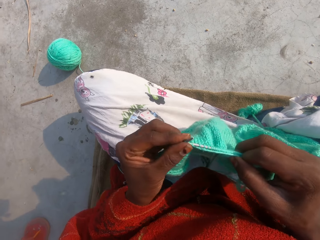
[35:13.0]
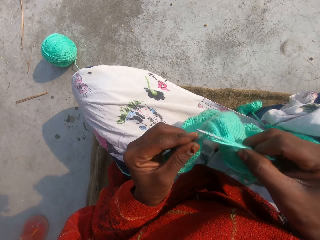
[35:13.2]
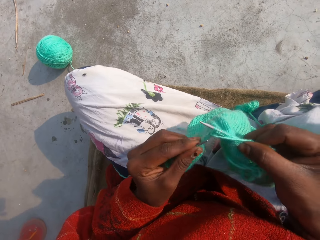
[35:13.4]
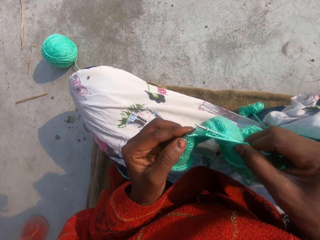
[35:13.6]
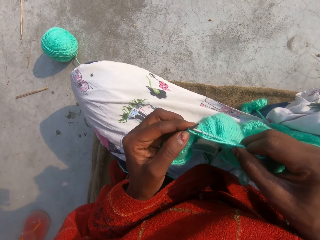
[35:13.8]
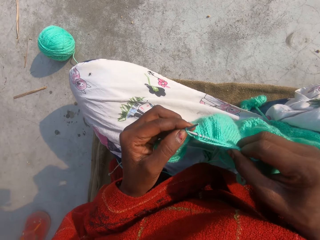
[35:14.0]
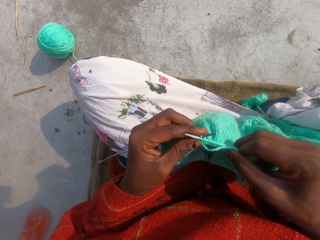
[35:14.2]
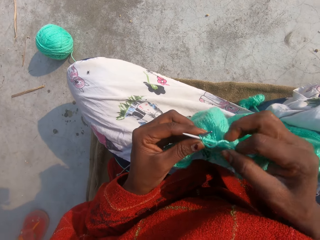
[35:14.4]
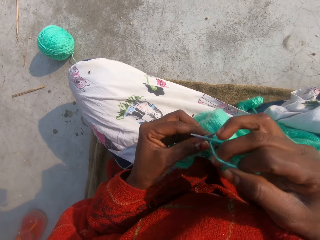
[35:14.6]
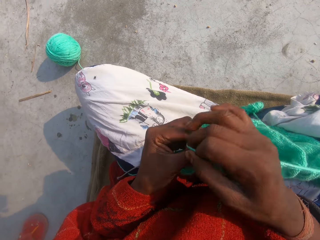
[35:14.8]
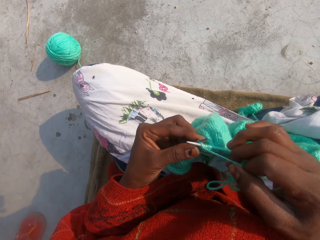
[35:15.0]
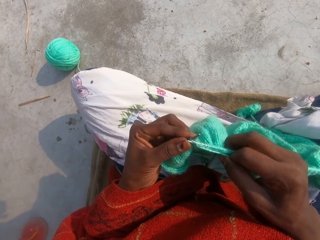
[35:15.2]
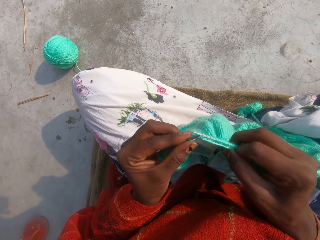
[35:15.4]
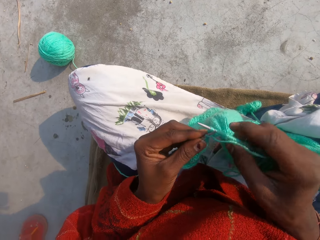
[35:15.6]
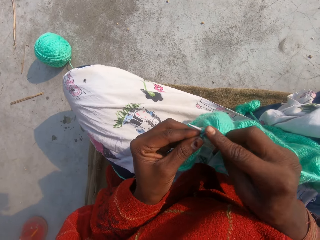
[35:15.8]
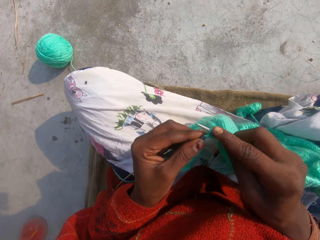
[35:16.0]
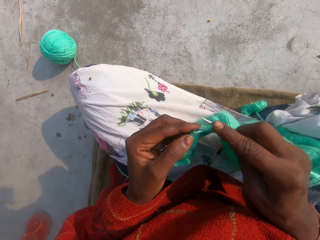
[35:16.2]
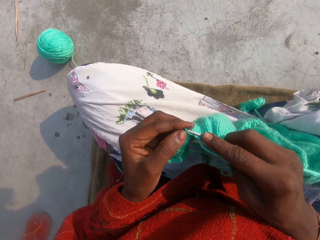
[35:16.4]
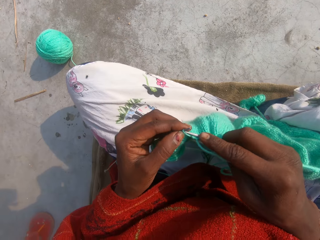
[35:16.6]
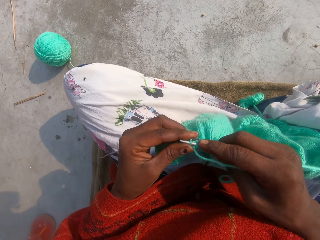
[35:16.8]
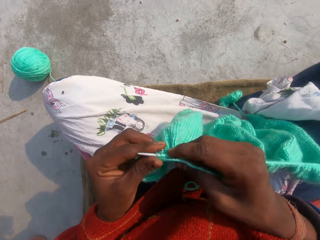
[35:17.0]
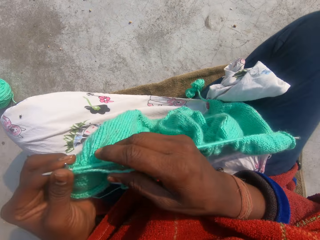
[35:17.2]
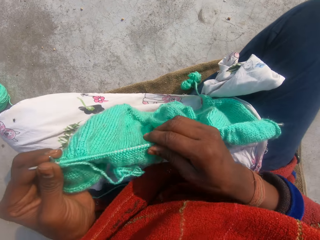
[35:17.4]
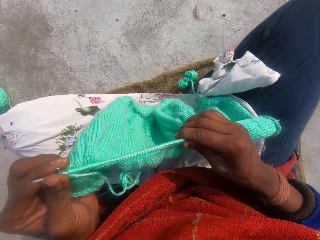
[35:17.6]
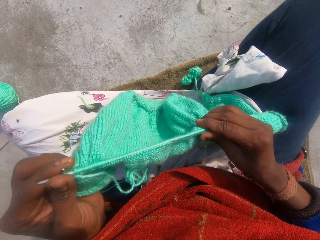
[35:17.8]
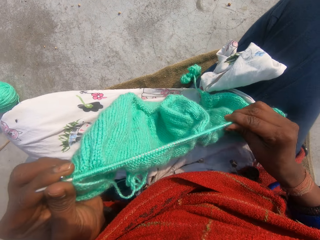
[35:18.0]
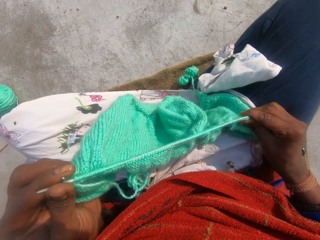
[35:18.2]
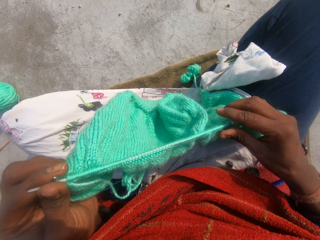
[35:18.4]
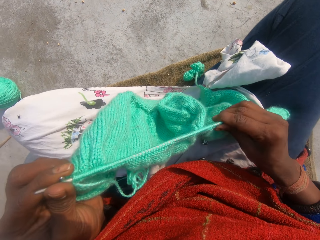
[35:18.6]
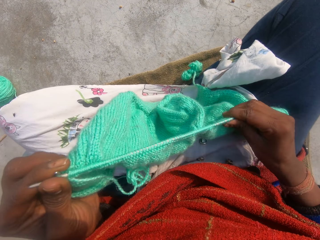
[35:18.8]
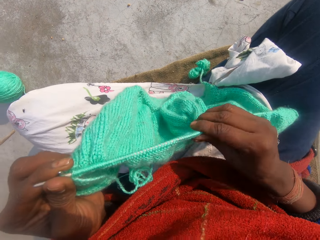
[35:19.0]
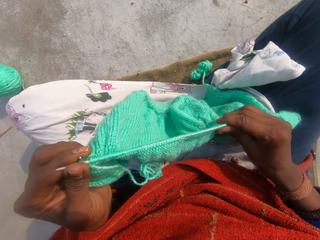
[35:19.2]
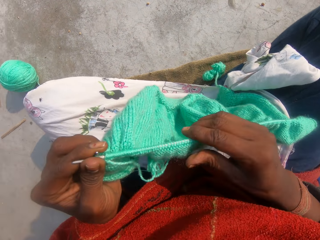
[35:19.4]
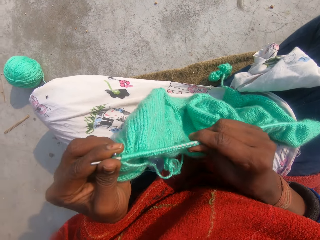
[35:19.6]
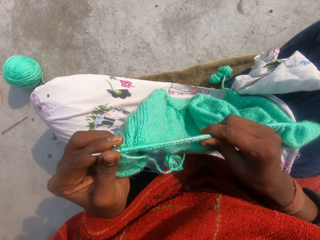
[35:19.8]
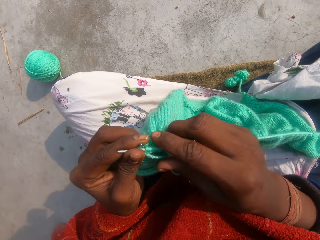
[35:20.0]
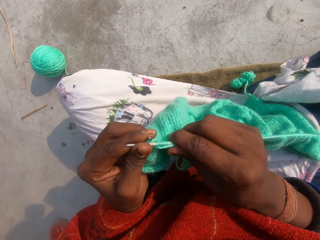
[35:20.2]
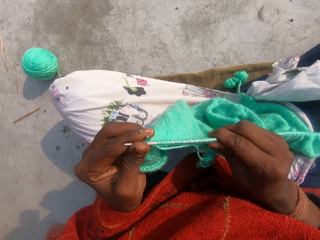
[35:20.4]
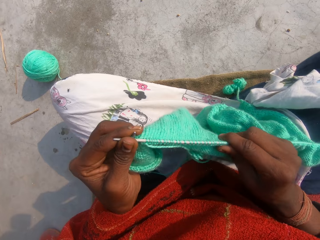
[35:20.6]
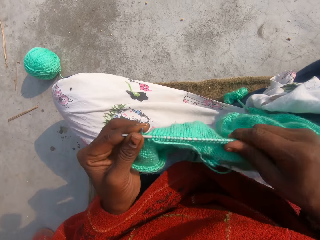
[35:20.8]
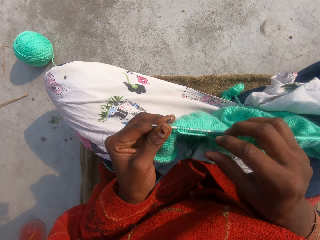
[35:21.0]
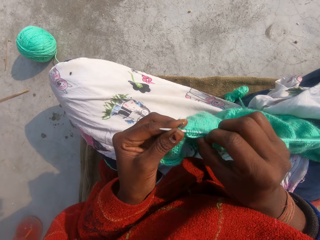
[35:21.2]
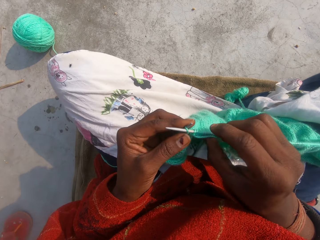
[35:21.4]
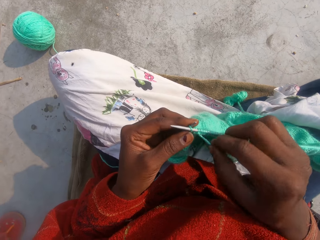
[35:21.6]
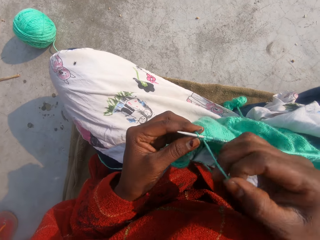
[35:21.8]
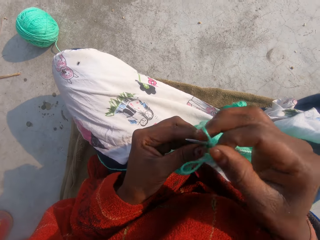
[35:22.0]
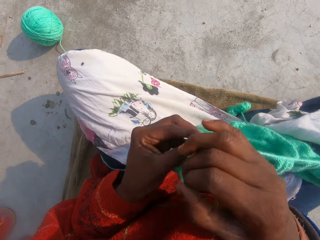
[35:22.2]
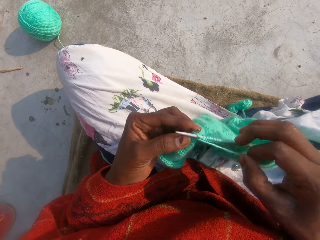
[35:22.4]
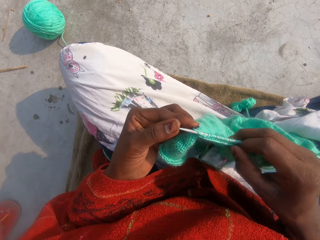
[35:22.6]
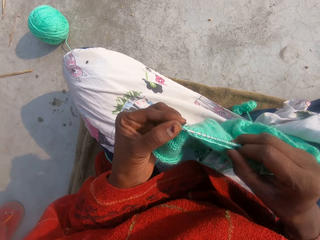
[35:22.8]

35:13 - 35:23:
The camera wearer adjusts the fabric.

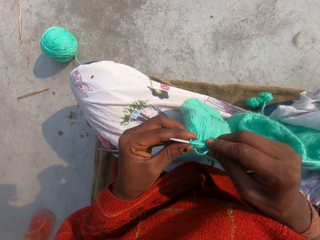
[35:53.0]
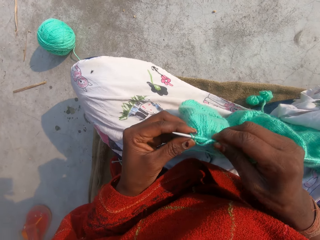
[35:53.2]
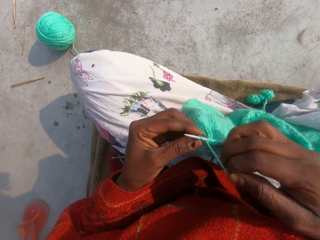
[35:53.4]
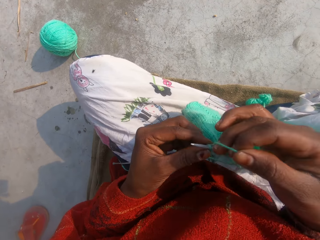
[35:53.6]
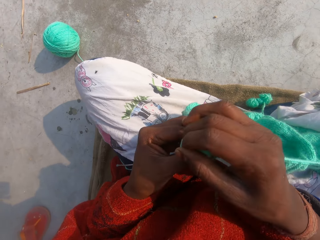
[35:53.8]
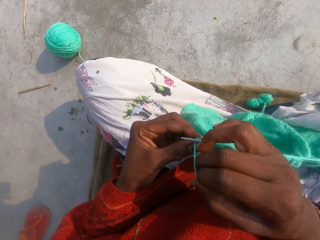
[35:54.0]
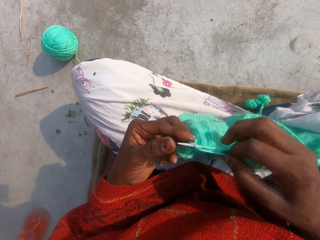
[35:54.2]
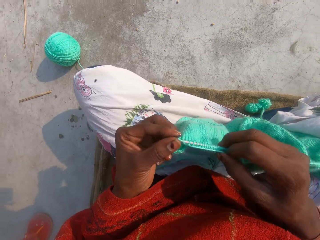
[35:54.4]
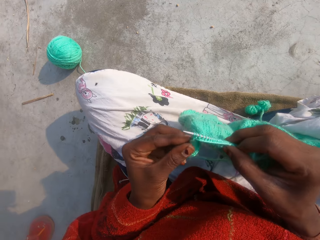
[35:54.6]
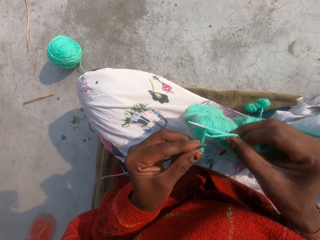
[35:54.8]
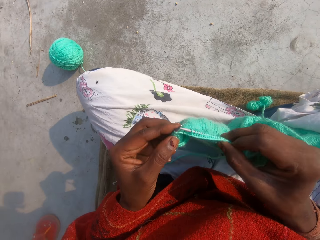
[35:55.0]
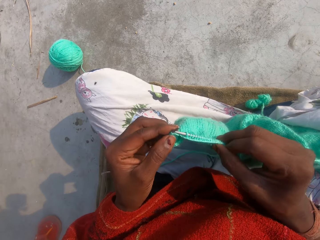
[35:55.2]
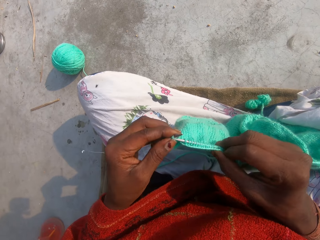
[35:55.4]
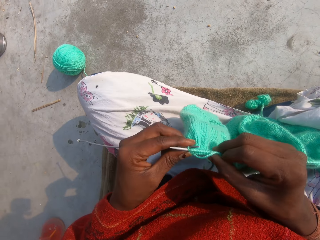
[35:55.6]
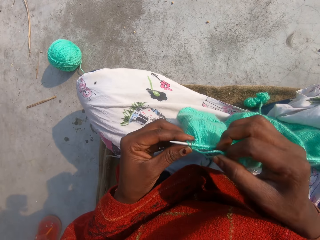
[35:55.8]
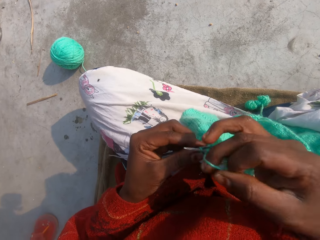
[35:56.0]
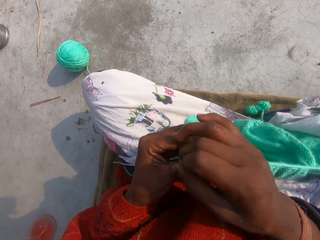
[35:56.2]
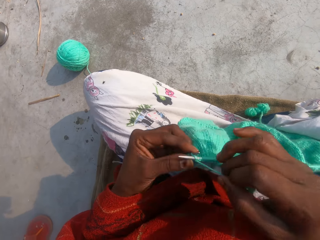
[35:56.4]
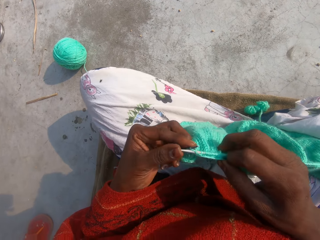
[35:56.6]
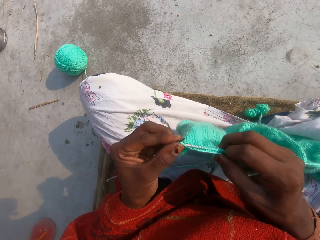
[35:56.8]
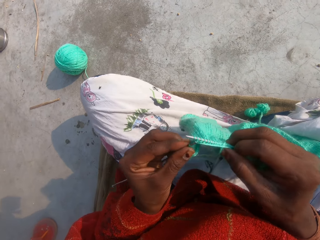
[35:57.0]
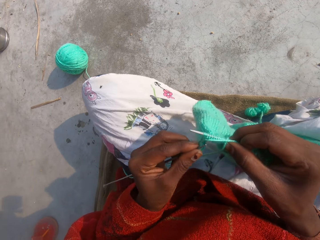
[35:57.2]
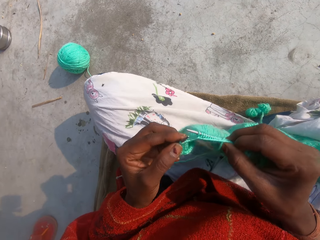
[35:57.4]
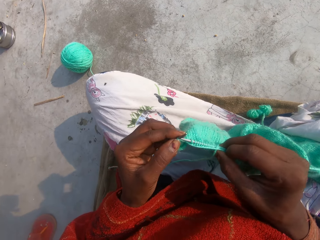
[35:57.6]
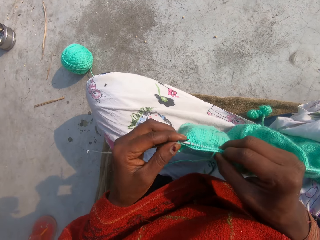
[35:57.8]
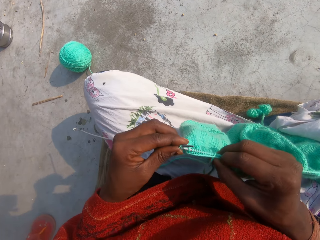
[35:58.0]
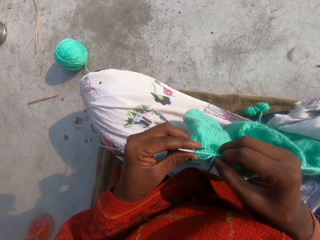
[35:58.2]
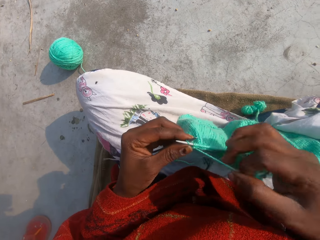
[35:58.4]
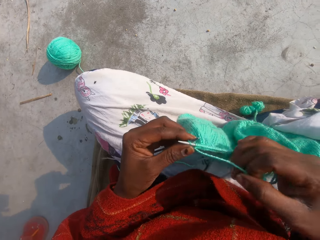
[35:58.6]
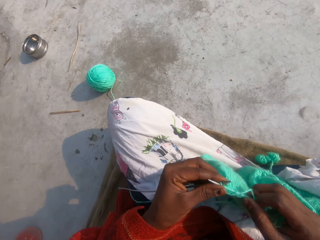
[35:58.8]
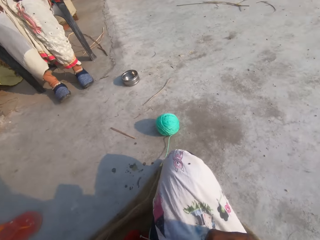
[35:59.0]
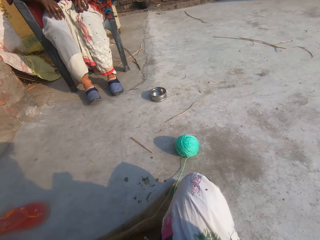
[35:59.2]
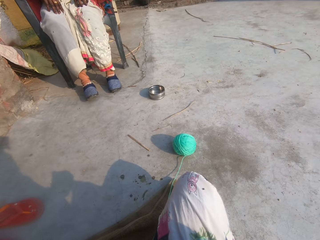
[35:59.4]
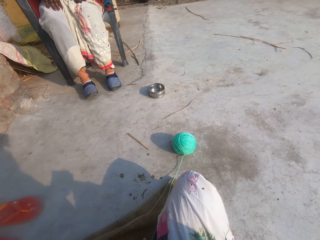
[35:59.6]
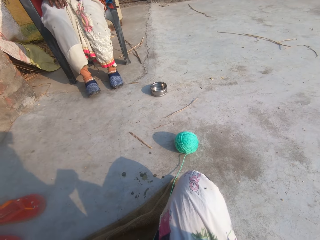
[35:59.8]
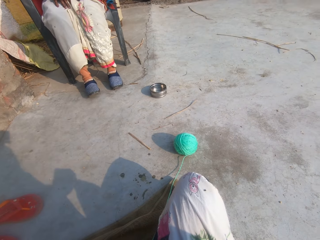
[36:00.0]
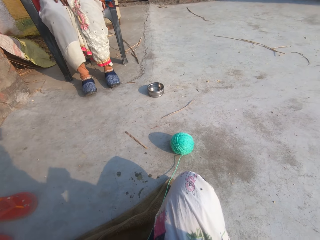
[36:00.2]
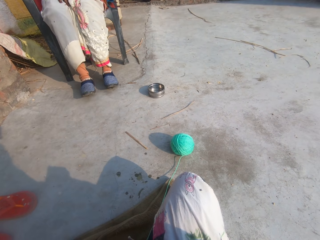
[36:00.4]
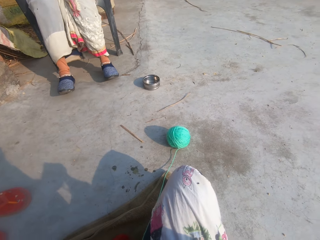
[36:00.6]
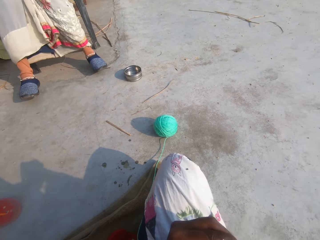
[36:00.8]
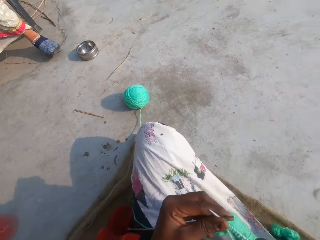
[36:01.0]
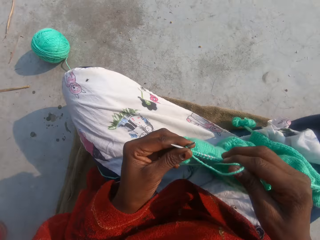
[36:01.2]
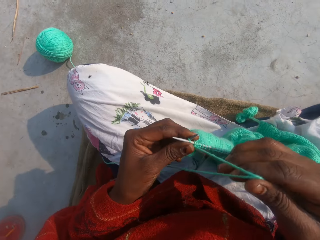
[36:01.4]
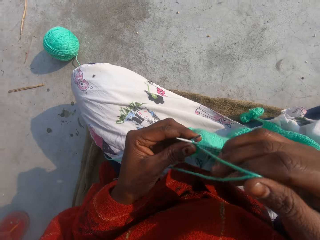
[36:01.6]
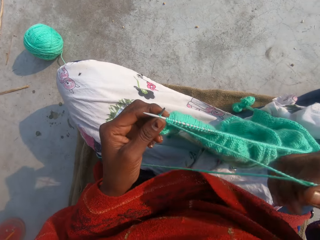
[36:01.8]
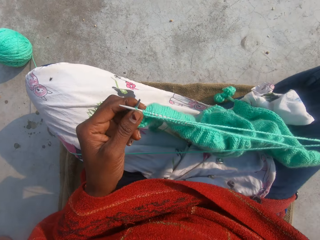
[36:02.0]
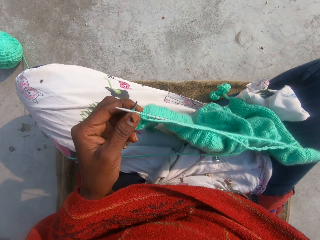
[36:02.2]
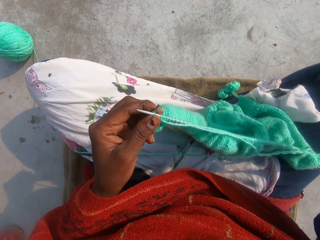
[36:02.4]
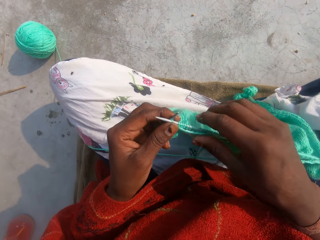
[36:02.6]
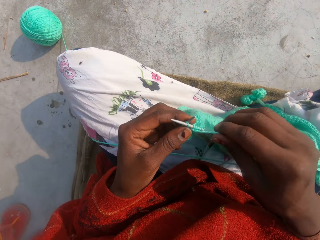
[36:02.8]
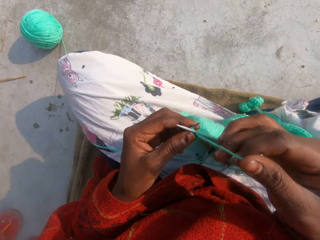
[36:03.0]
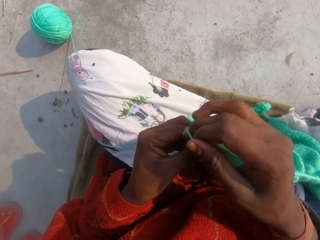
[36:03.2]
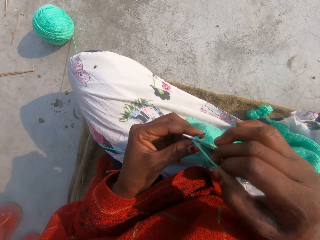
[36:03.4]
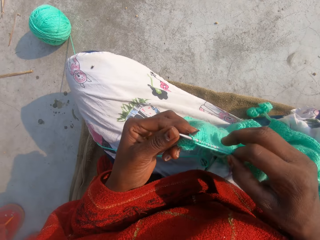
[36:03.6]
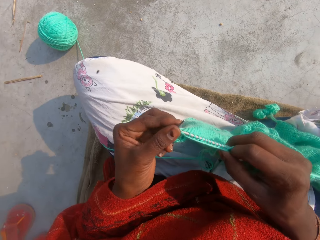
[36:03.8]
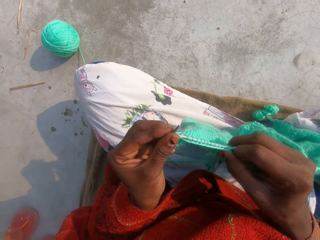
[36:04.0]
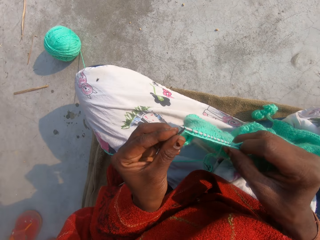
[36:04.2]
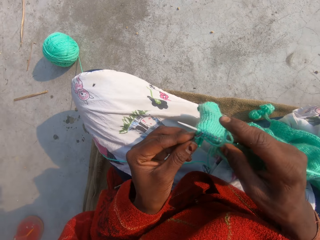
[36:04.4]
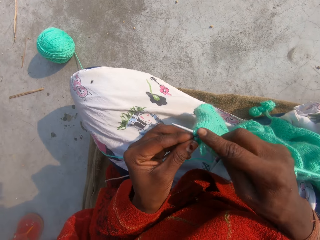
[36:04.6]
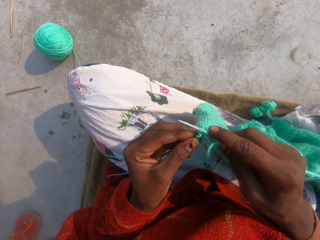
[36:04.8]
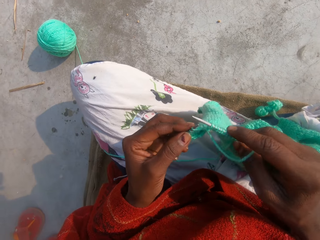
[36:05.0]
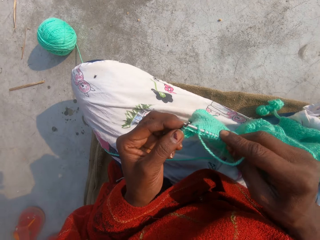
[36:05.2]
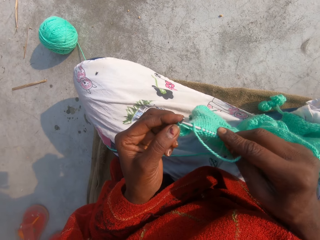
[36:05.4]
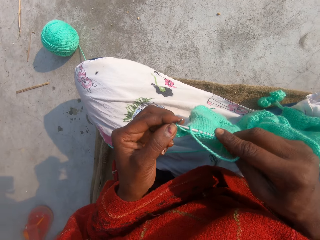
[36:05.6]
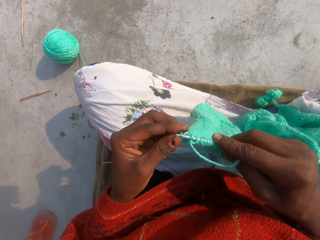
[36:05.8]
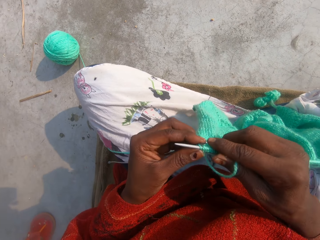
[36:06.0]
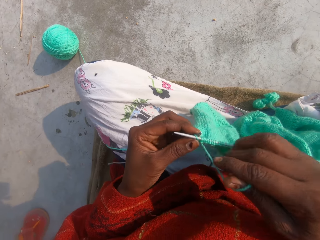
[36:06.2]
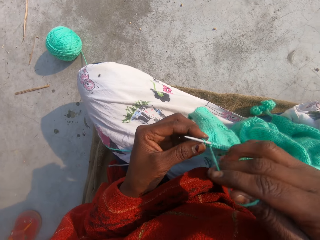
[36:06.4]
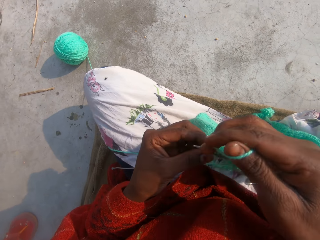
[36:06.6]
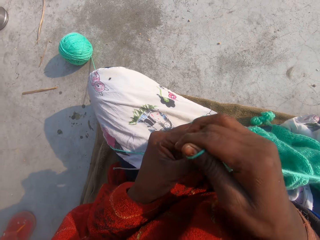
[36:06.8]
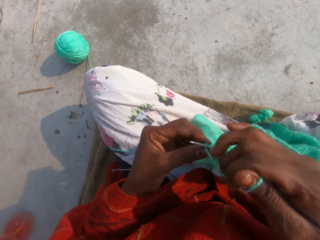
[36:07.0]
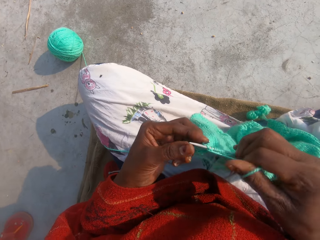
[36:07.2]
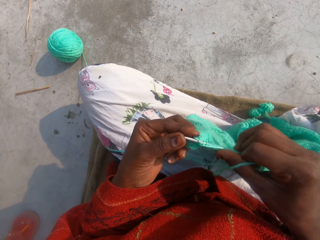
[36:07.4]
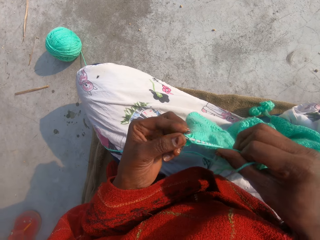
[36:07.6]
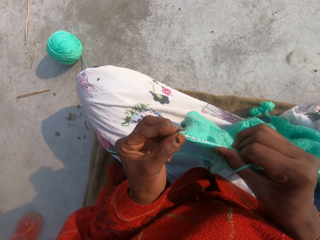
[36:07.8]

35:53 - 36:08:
The camera wearer converses. He sews the piece of crochet. A woman sits on a chair beside the camera wearer. The camera wearer turns his head. He pulls the sewing thread. He sews the piece of crochet.
